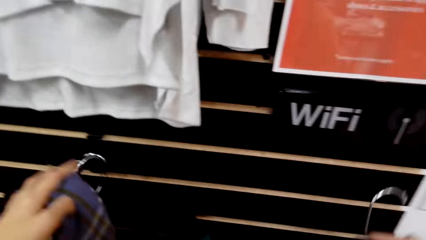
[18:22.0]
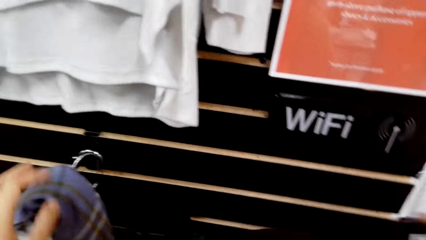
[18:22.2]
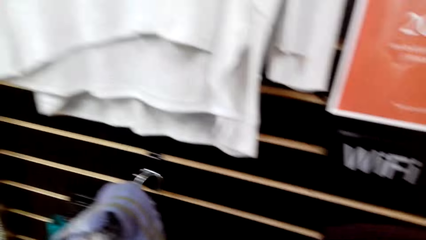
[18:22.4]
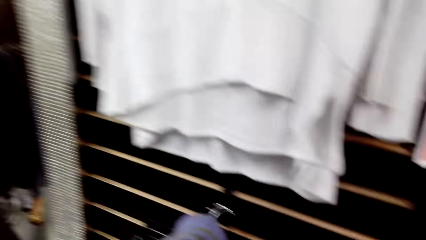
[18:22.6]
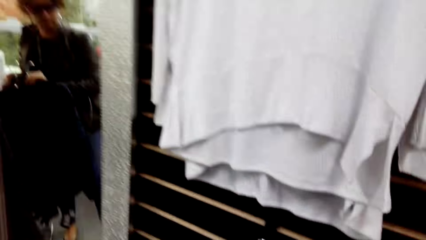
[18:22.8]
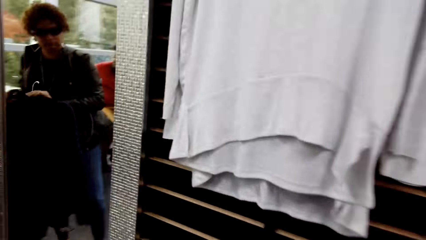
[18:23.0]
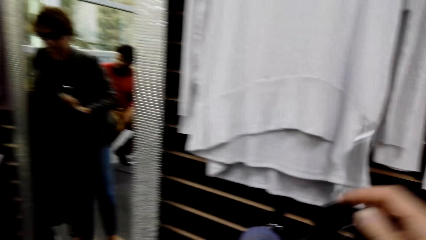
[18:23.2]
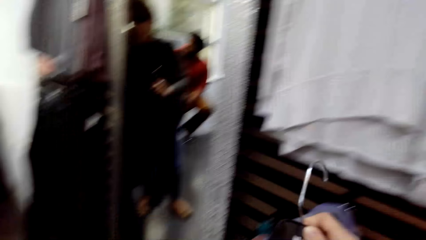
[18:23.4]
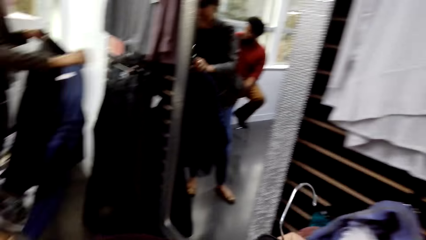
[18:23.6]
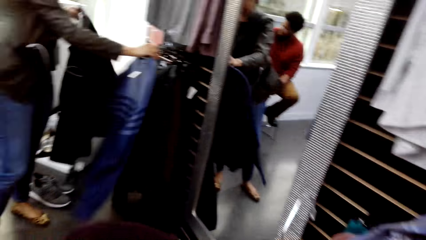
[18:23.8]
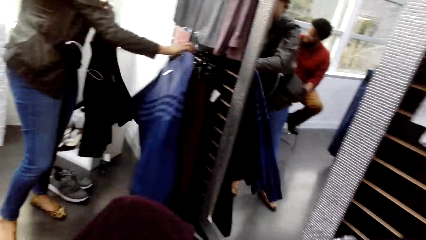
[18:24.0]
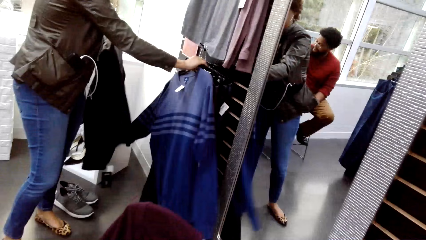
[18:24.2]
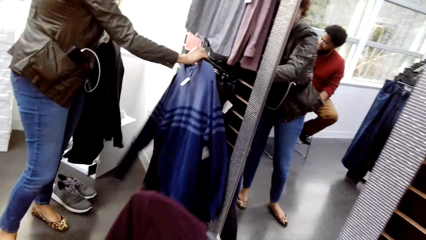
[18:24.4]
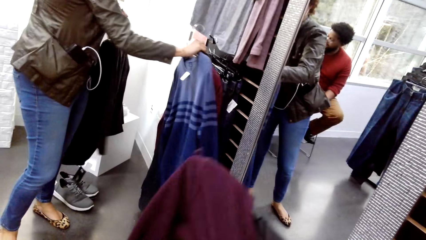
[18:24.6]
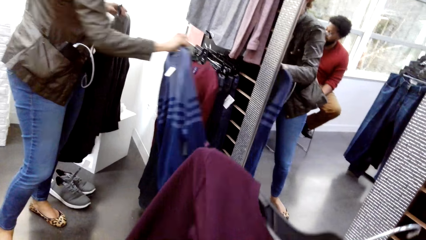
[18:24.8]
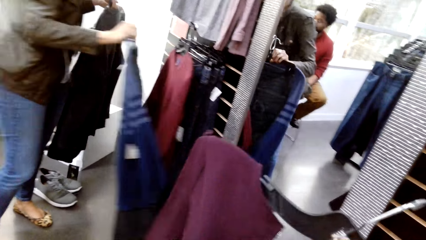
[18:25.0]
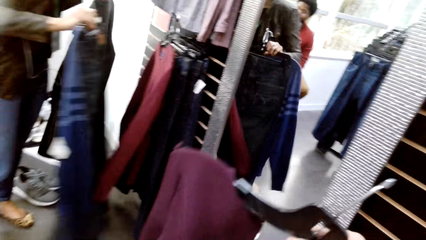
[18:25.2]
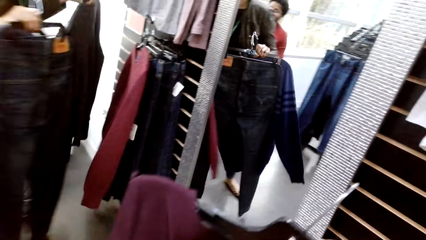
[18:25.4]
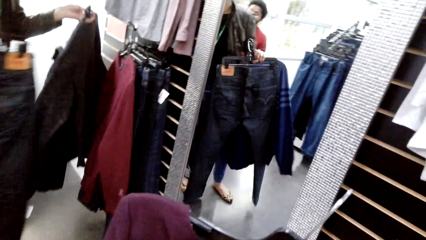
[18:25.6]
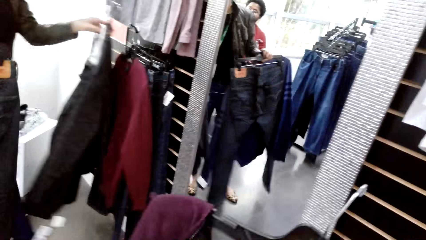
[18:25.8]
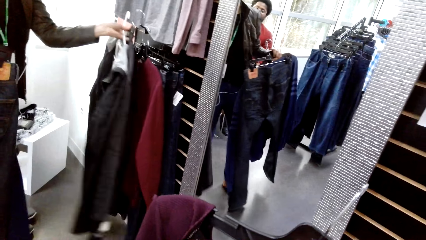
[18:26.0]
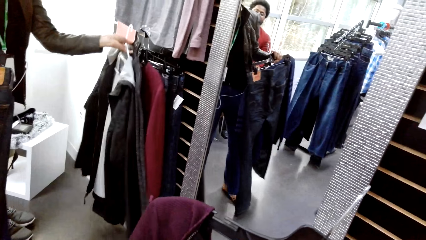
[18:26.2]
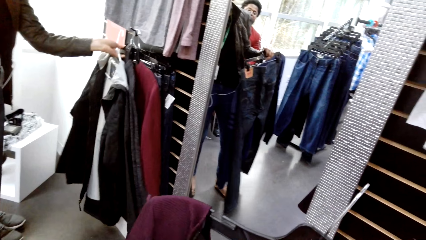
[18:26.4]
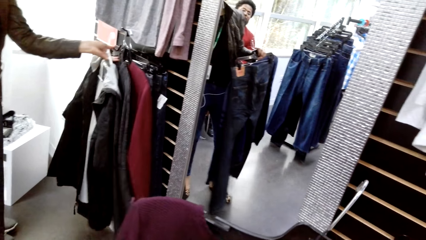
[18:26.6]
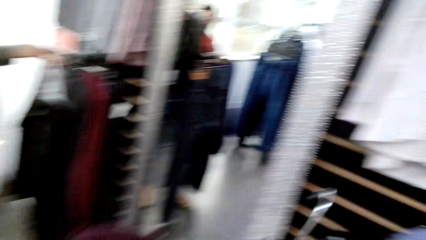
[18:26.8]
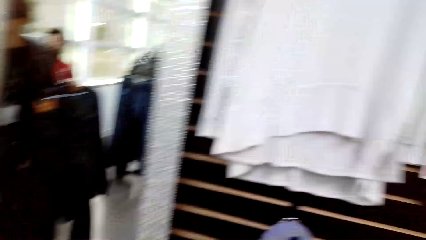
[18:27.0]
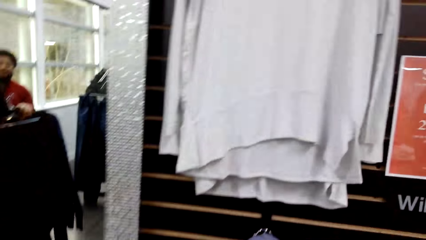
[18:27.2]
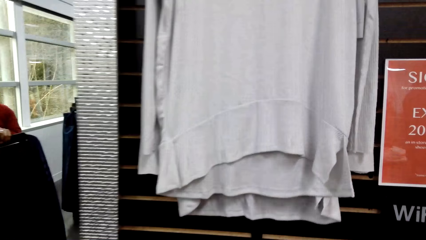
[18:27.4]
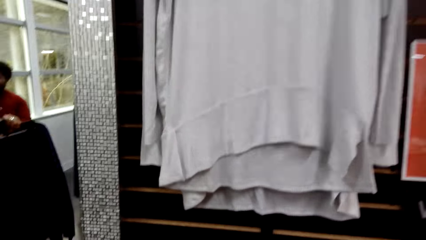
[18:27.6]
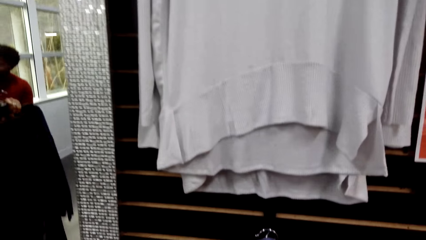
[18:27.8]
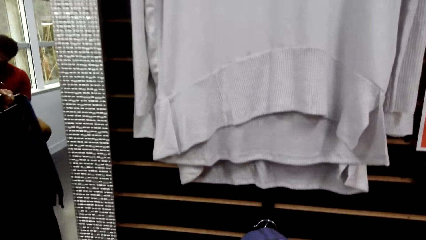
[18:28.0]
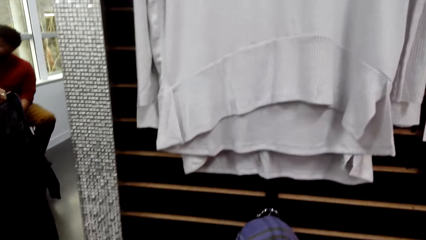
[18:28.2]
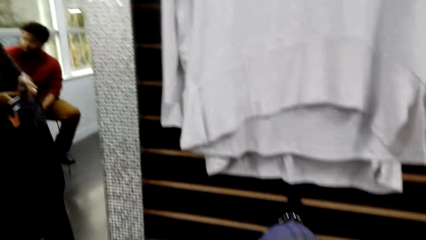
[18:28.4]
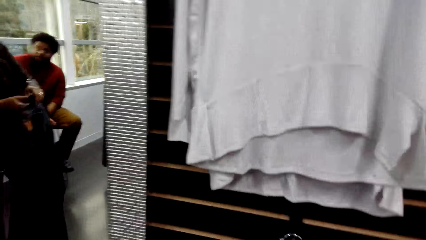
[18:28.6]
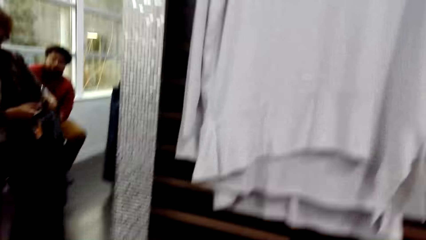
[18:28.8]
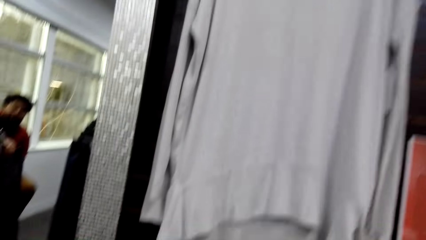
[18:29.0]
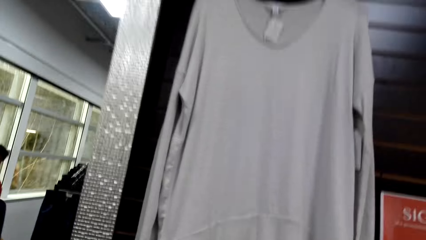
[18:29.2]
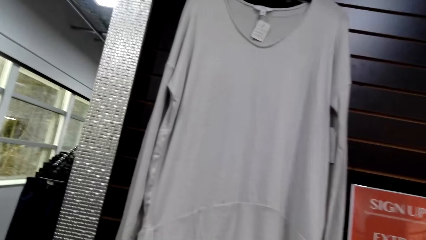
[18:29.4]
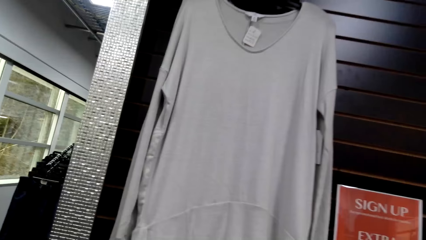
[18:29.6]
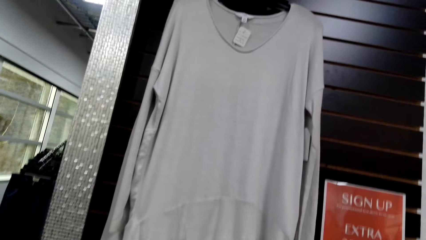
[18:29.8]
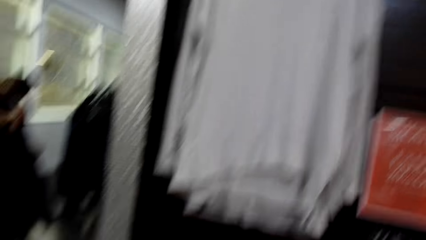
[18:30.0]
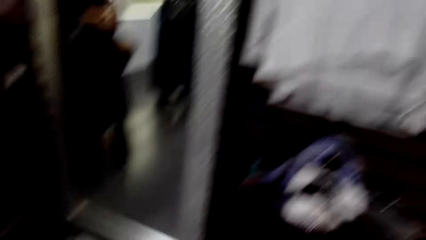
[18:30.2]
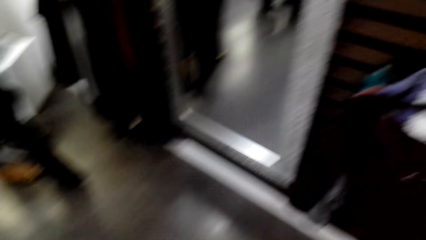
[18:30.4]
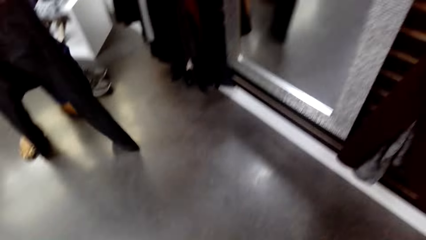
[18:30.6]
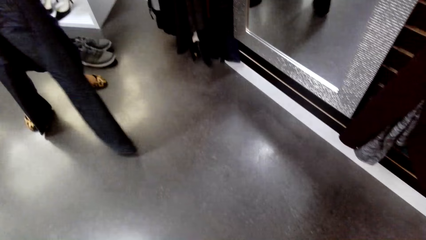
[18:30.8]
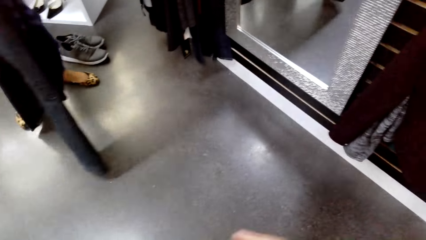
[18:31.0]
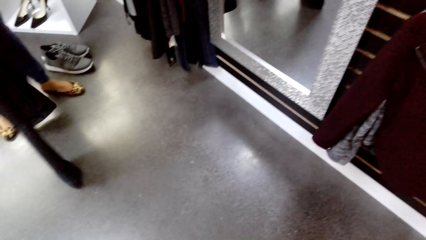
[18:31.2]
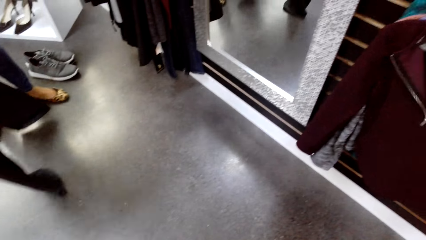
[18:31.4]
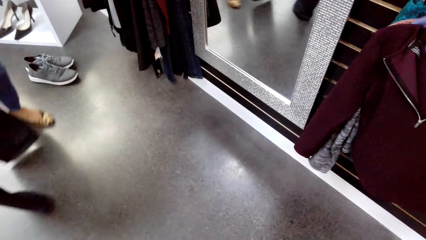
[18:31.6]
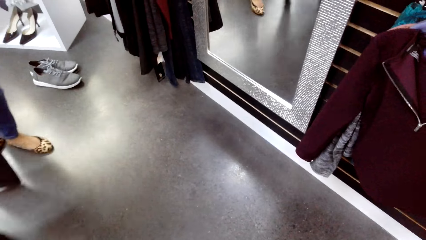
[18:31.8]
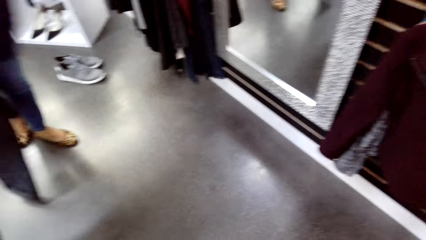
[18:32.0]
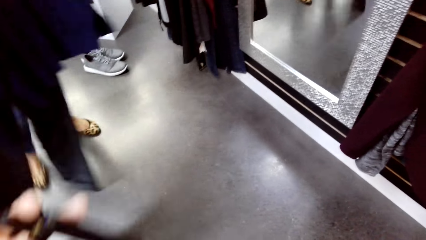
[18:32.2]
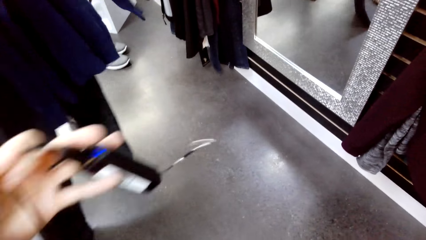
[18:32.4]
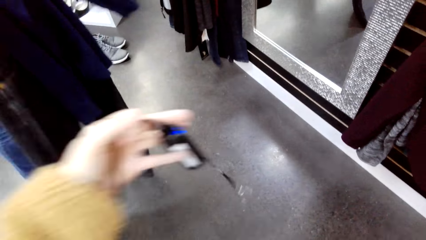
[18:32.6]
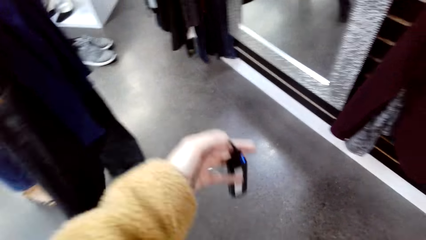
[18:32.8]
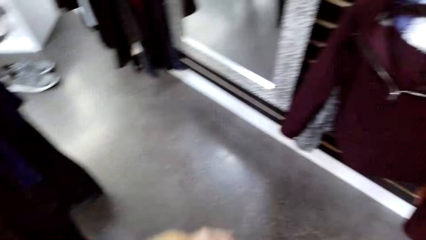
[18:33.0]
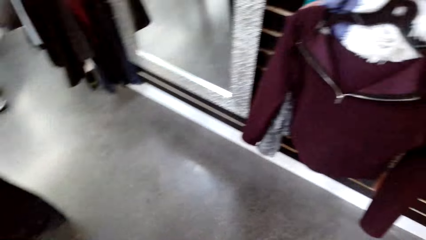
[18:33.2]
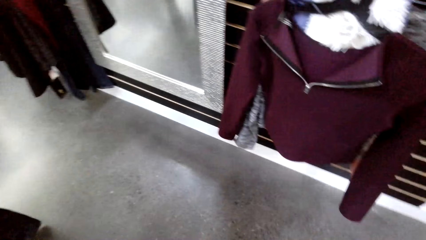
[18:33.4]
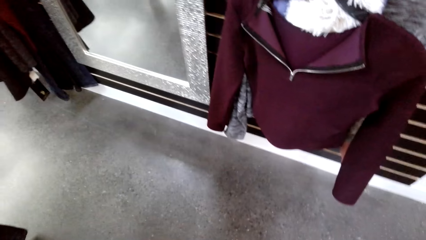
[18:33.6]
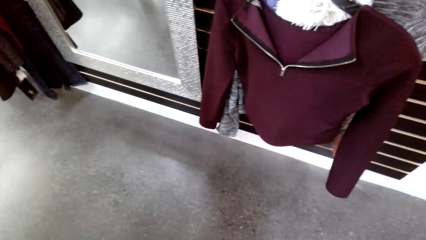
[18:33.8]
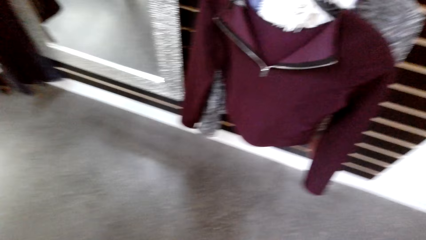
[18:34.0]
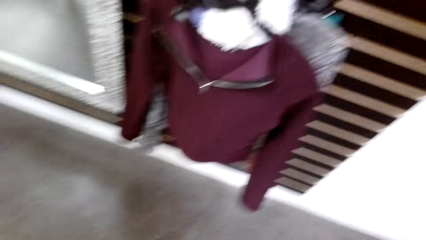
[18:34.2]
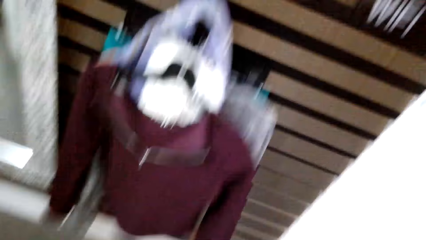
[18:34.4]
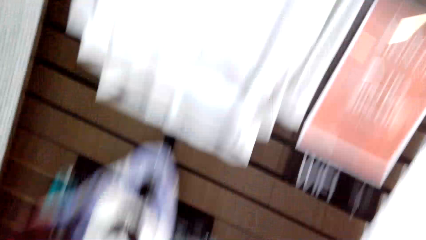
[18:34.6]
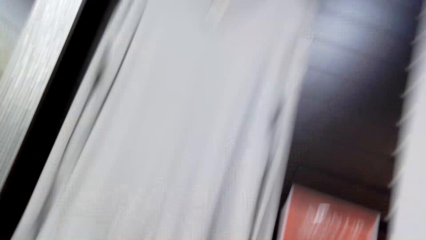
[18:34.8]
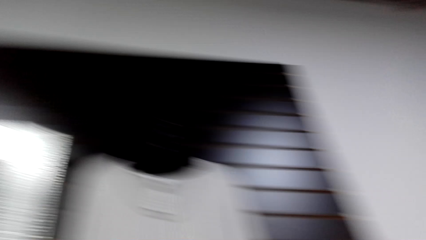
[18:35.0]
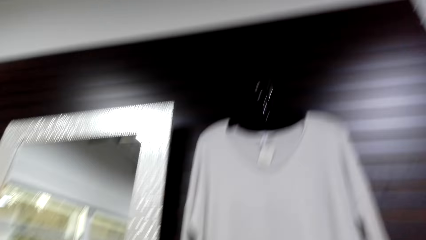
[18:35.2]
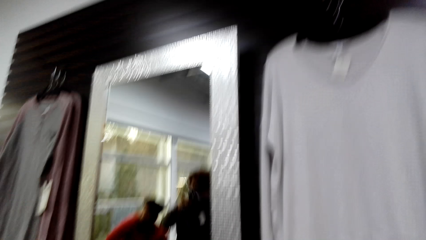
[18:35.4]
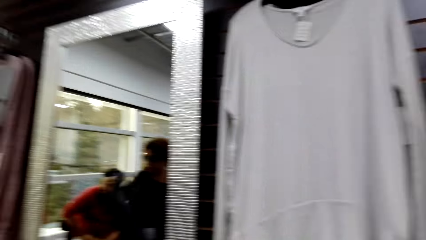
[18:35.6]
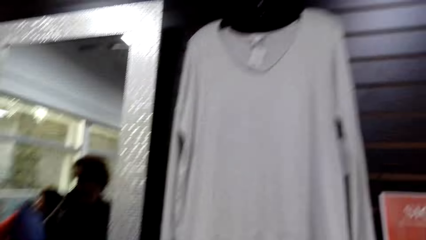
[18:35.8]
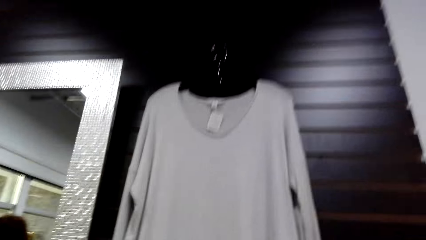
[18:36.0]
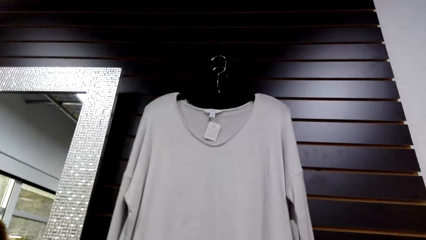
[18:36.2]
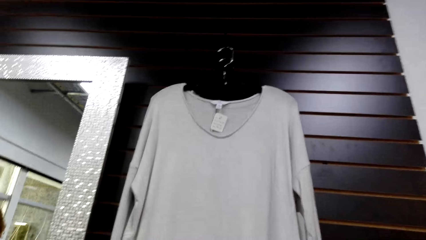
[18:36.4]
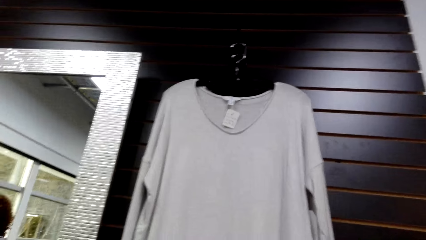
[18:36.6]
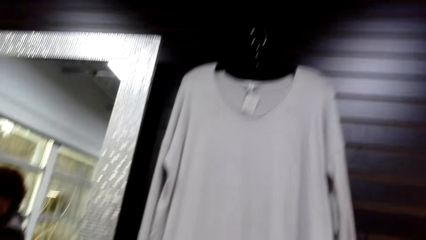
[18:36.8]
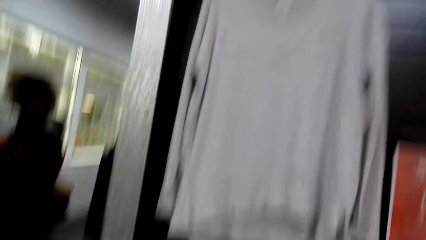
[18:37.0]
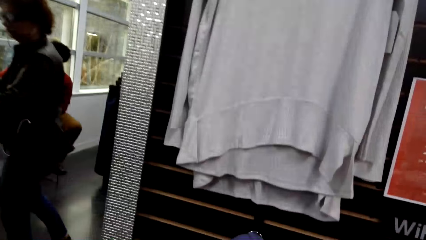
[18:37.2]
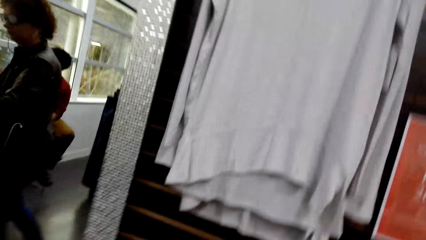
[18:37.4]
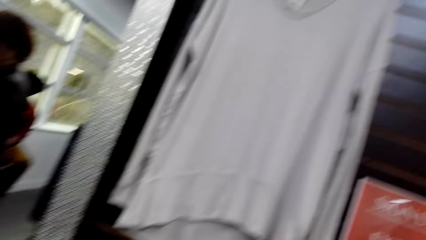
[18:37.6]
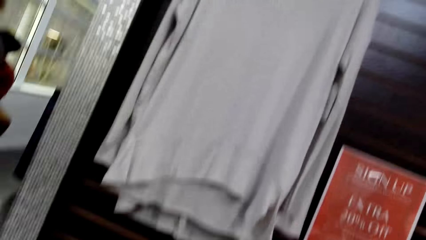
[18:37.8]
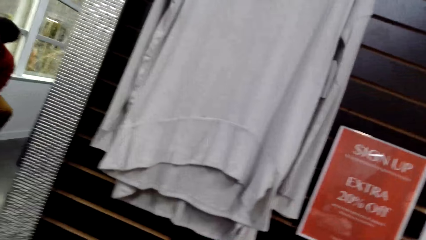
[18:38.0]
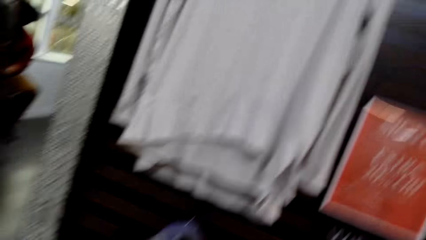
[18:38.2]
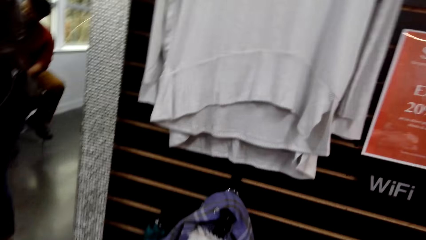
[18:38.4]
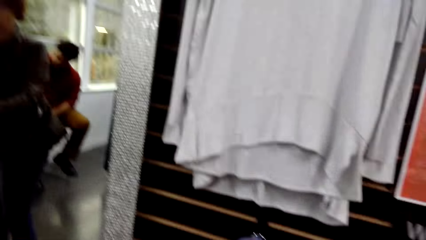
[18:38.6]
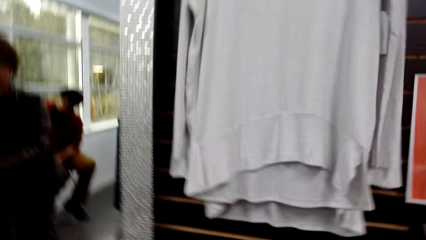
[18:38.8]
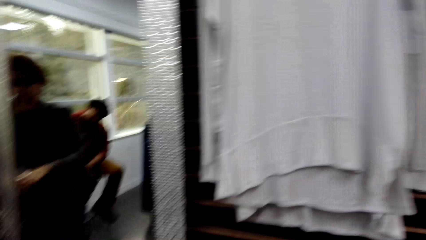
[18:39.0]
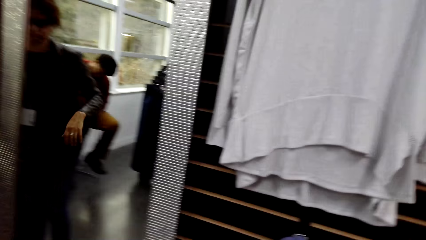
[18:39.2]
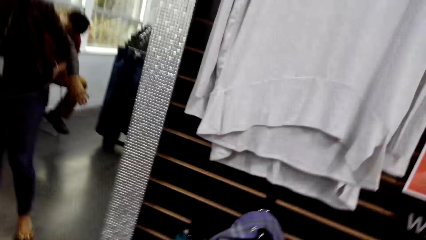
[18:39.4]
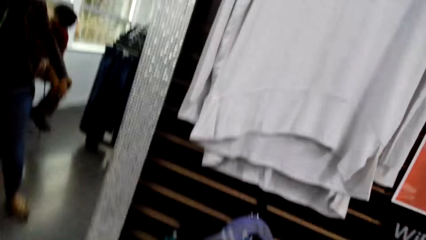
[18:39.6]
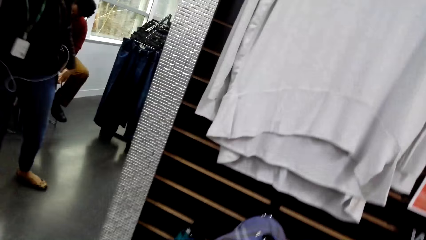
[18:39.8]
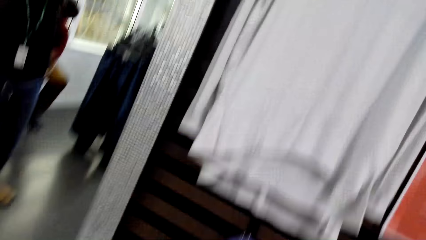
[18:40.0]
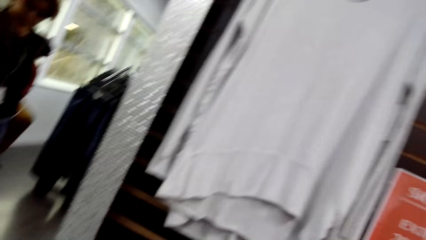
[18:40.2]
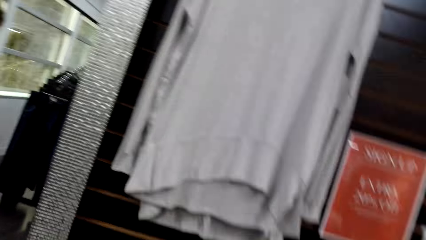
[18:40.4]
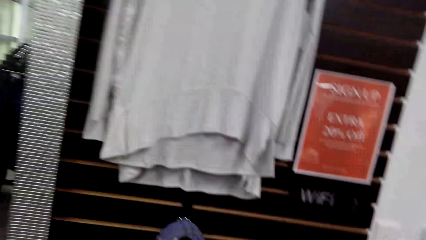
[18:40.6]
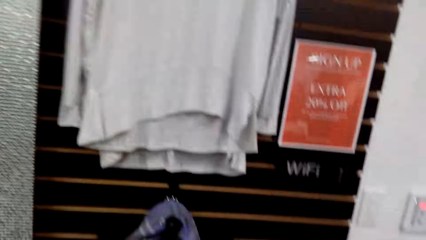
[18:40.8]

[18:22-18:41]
The camera wearer touches the clothes hook. They hold the scarf. They look at the mirror. They hold the hanger. They look around the boutique. They look at the clothes.
